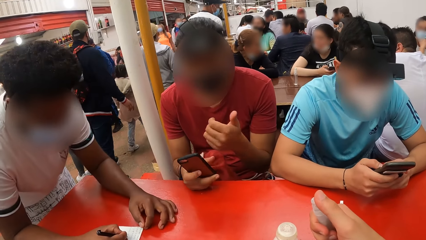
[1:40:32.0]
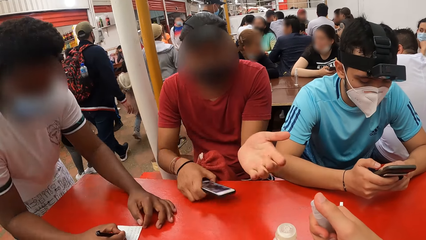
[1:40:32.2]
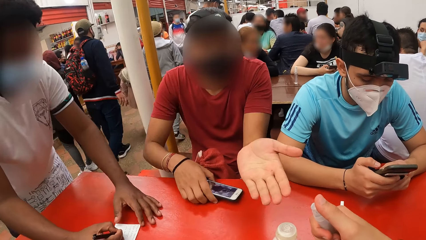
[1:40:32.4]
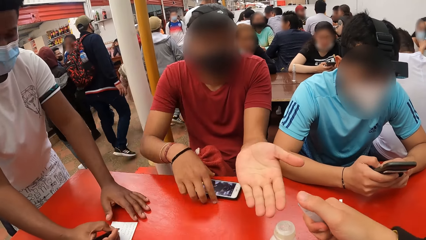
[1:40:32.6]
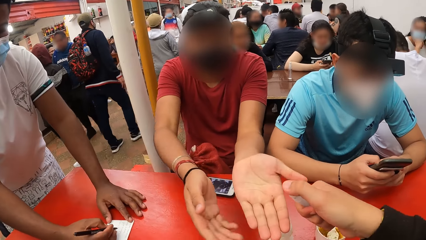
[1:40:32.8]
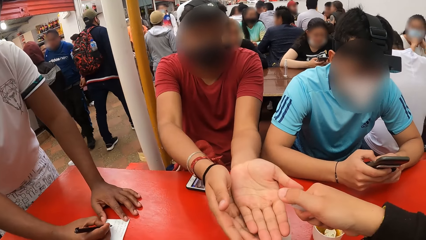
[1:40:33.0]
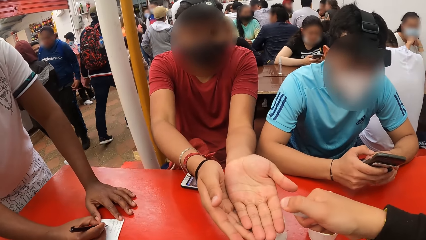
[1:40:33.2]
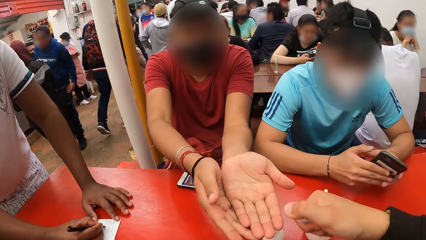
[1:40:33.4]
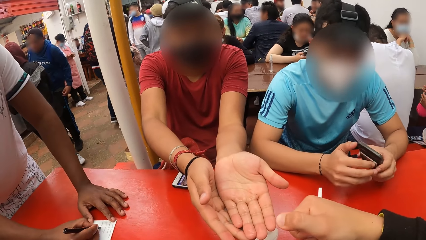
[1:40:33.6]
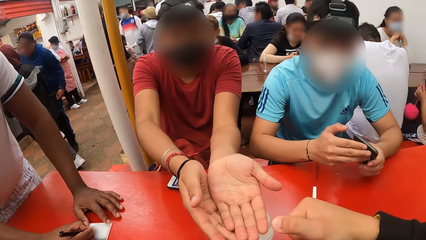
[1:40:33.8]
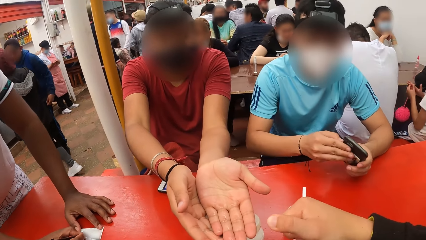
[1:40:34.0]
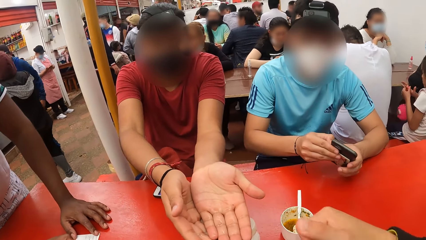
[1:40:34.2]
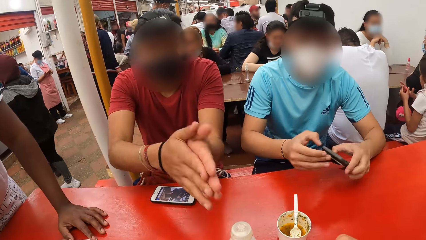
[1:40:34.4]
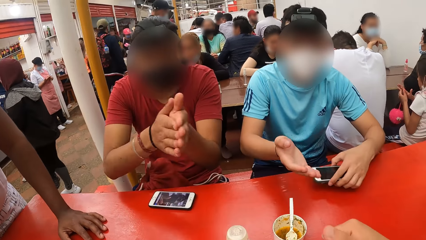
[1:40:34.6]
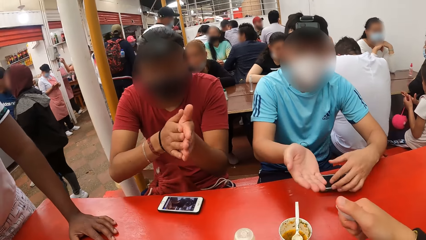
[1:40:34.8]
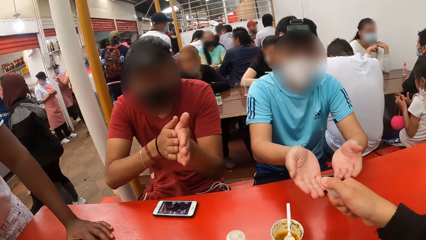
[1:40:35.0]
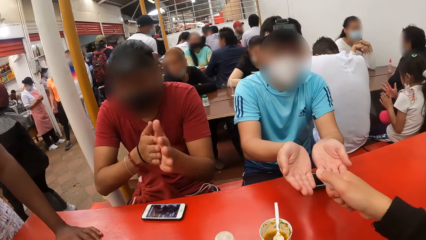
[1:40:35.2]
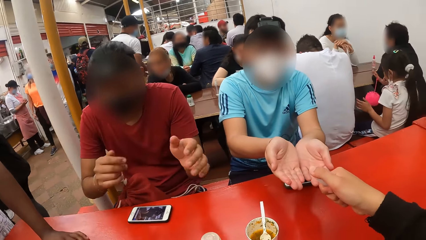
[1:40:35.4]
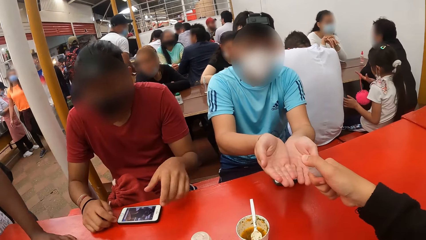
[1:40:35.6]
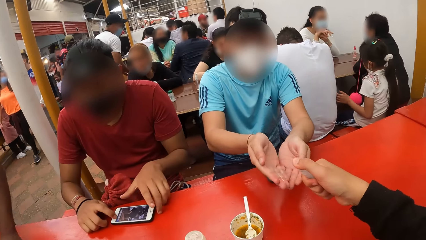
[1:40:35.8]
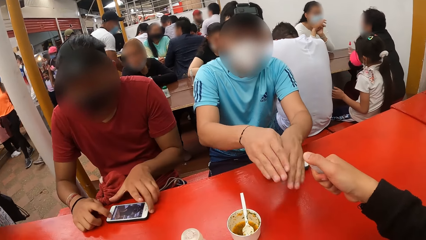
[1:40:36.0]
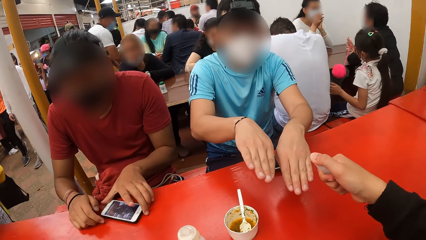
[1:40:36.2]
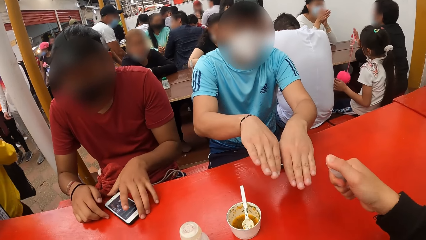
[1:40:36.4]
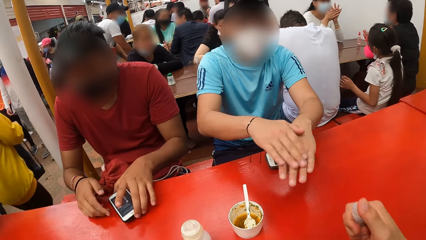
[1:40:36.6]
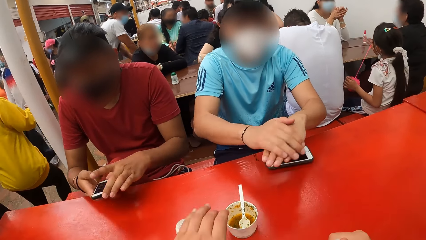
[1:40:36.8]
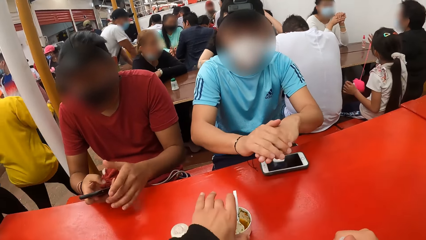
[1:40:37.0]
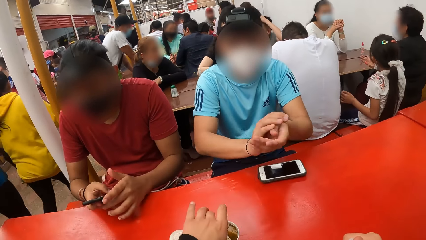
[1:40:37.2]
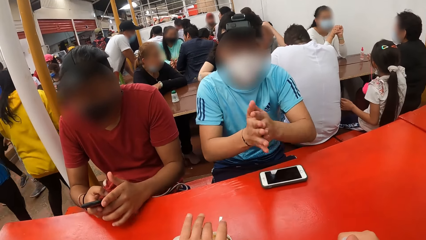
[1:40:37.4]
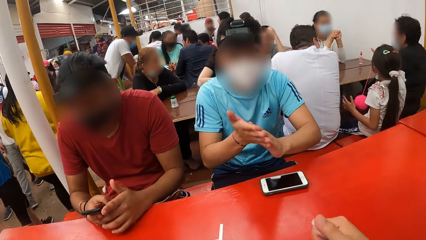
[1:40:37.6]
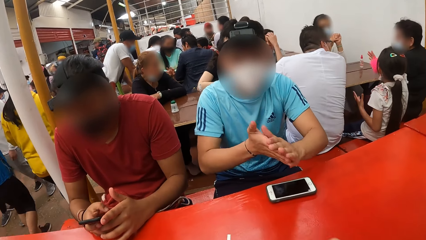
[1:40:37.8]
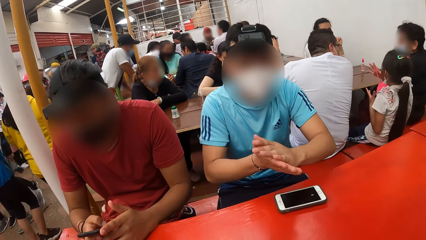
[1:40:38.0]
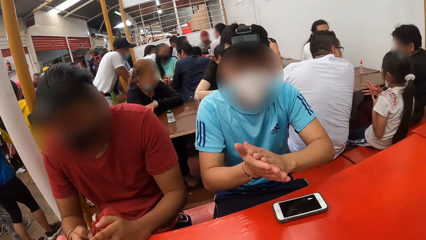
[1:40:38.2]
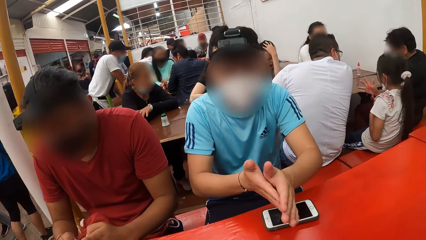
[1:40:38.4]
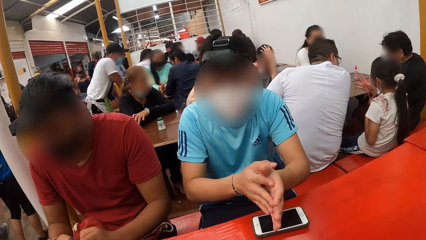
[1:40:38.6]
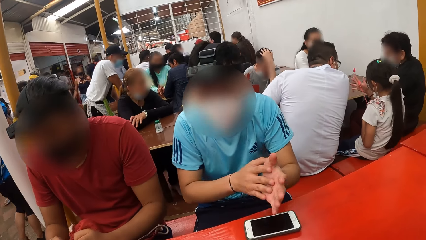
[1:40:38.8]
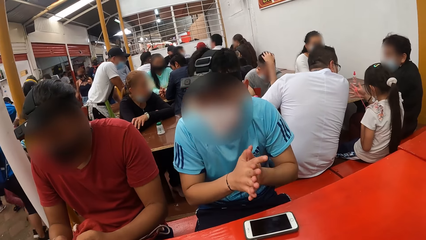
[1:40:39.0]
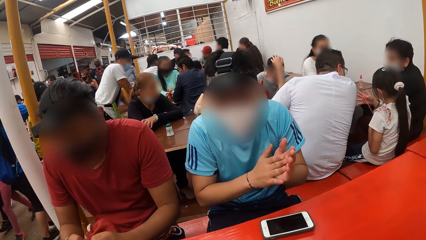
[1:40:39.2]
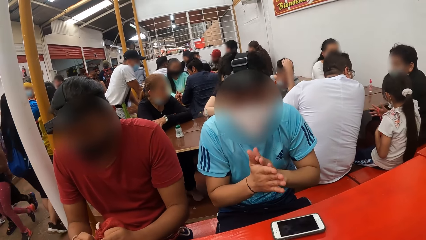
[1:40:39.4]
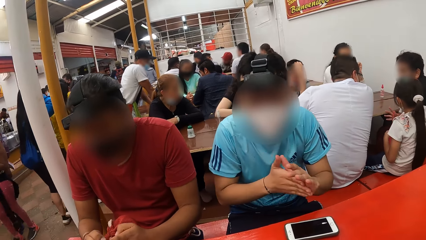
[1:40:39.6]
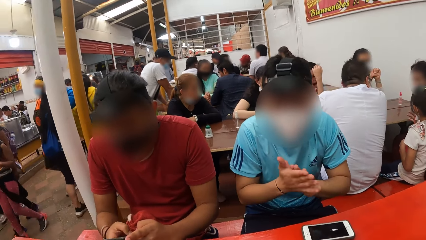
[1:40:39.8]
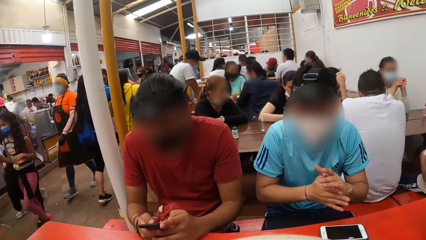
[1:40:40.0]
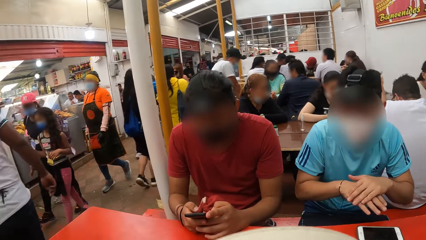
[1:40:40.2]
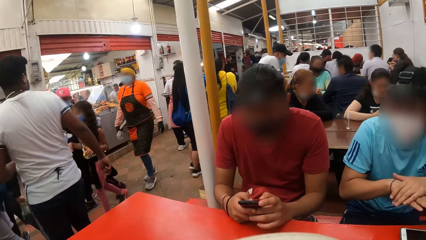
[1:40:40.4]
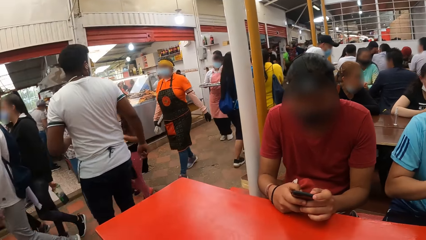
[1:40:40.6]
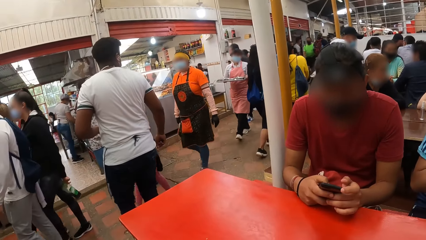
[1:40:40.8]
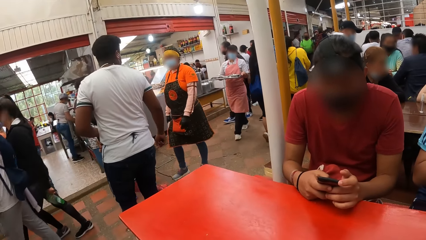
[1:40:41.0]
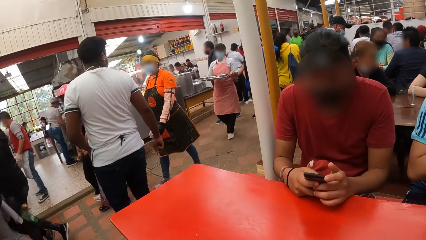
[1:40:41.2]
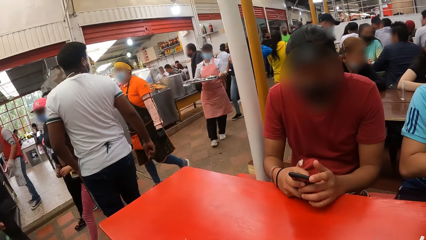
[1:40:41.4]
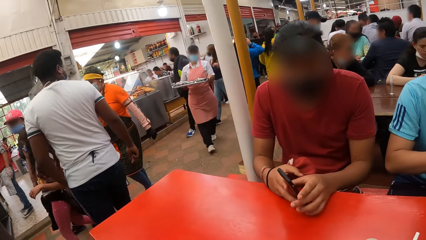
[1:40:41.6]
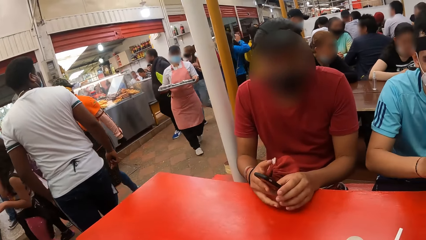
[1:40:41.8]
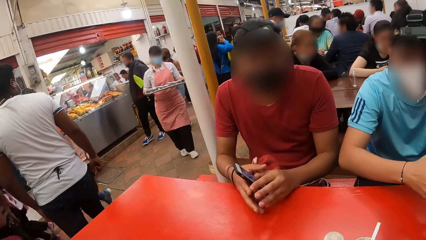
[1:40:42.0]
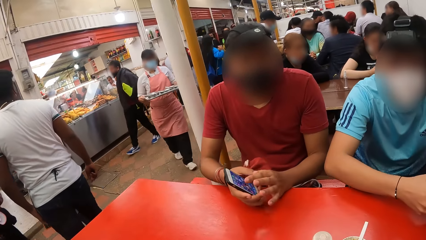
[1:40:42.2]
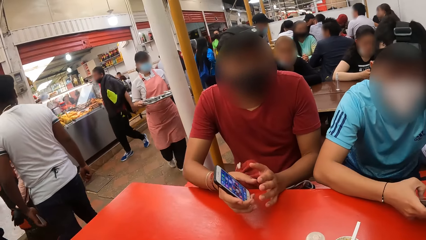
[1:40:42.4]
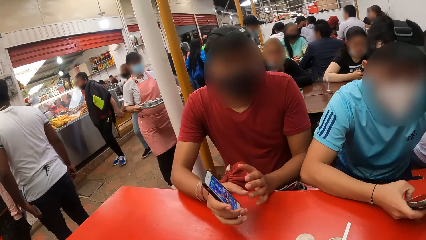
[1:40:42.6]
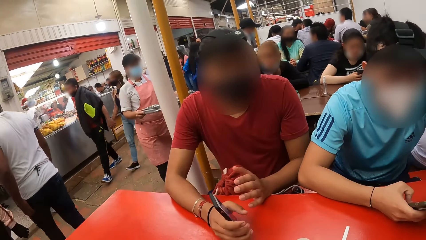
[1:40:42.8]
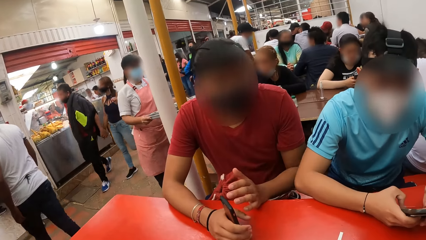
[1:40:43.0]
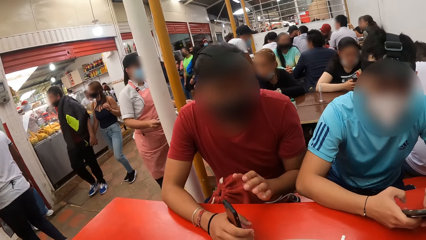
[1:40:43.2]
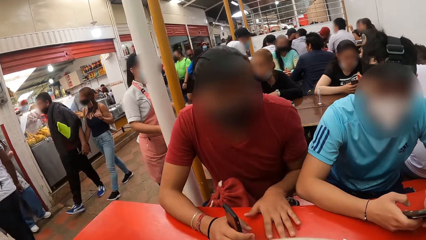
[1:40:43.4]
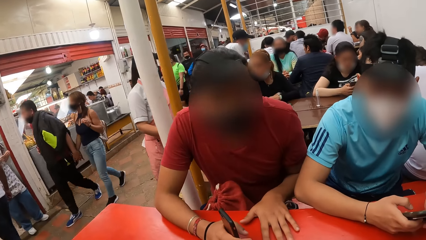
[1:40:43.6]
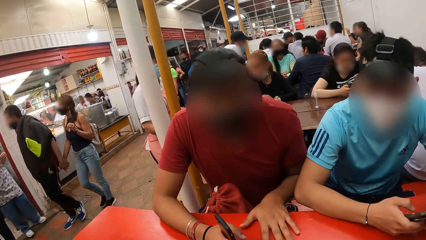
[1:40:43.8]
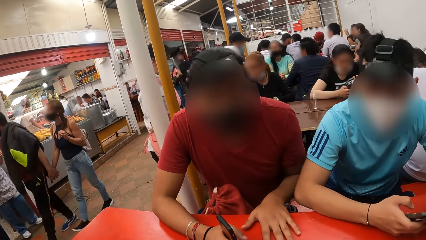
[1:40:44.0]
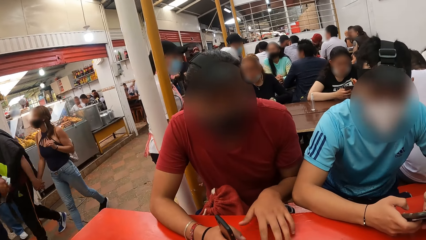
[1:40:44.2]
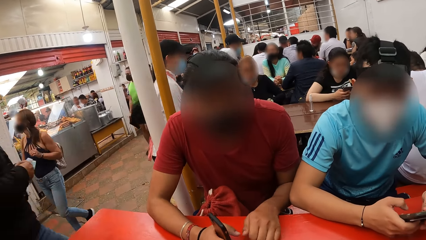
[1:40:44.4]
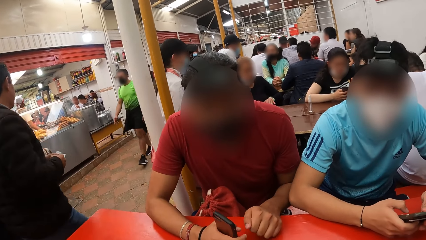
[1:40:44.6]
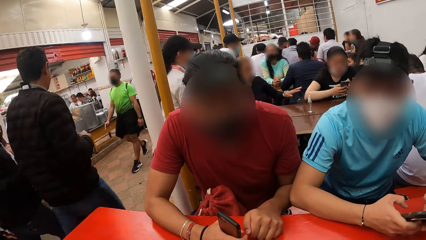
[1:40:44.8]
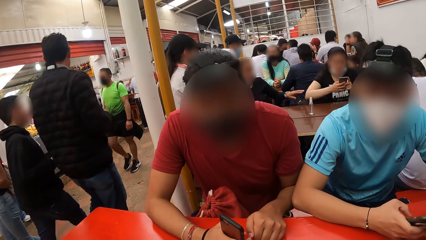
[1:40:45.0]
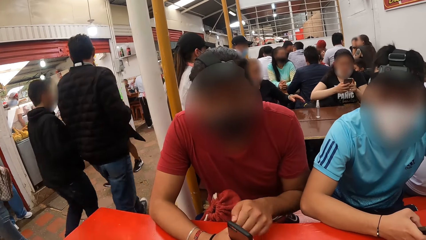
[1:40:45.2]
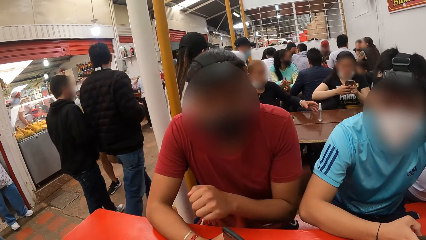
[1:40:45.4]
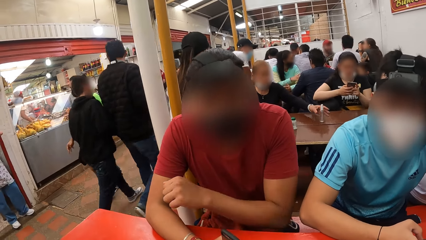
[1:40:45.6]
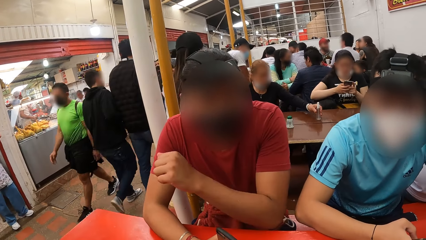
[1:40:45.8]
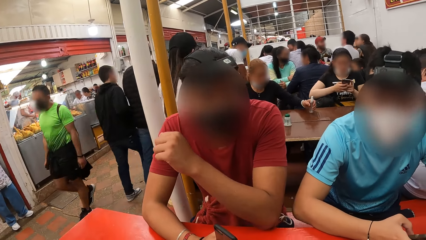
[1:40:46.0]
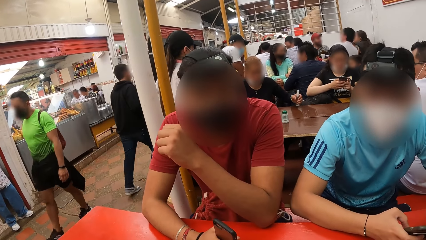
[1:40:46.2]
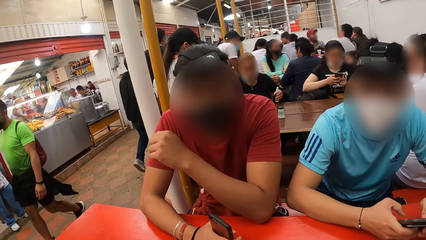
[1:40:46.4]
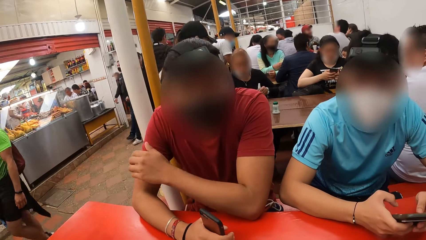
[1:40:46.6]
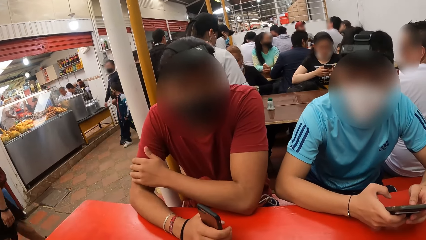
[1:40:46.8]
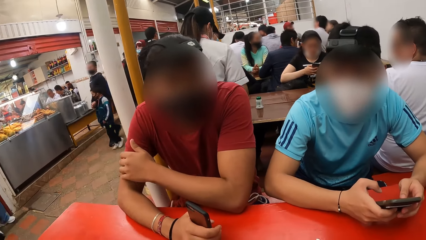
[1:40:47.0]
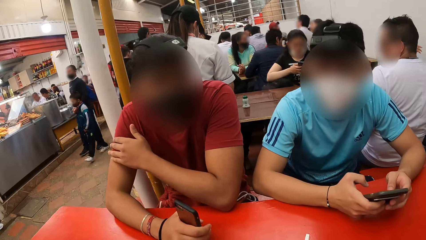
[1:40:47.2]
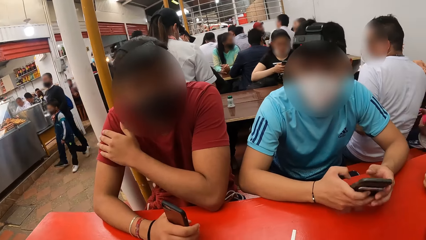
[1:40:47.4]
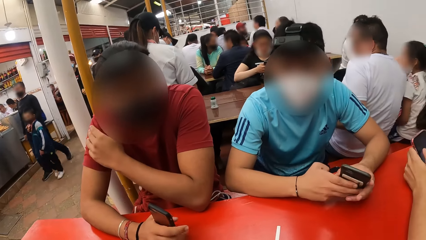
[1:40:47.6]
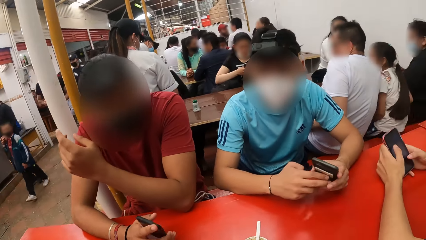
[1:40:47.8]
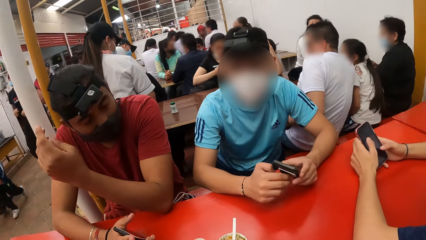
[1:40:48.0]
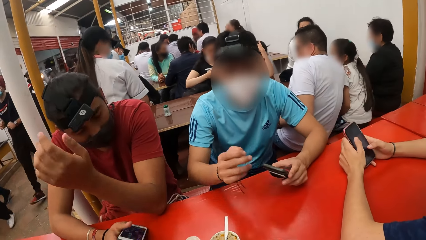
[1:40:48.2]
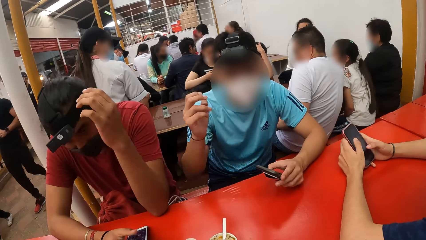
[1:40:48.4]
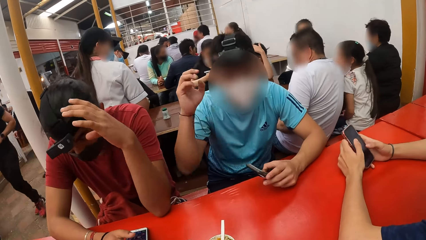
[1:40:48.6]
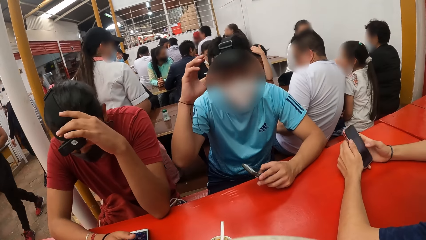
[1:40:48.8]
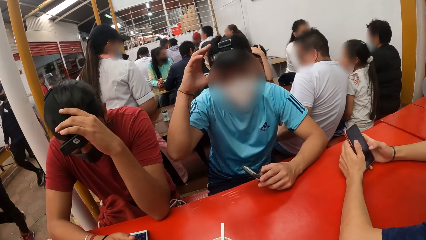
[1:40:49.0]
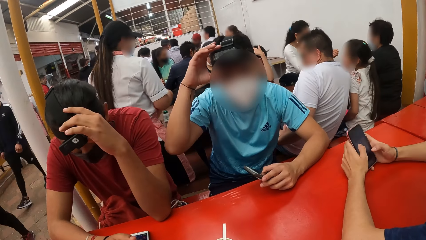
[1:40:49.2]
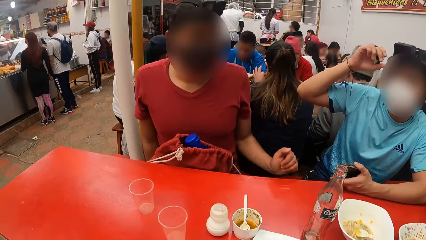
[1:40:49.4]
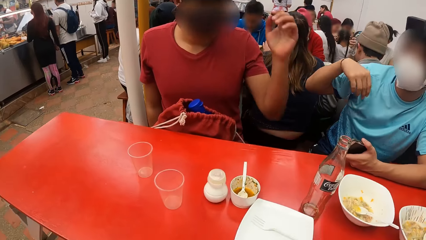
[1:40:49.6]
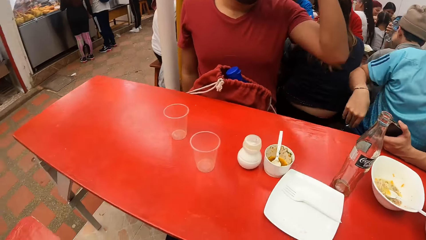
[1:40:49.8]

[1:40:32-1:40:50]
A man drops a mobile phone in his right hand on a table. The camera wearer sprays sanitizer from a plastic container in her right hand on the man's hands. The man rubs his hands together. Another man drops a mobile phone in his left hand on the table. The camera wearer sprays sanitizer from the plastic container in her right hand on the other man's hands. The first man picks up the mobile phone from the table with his left hand. The other man rubs his hands together. The camera wearer moves a container of sauce on the table with her left hand. The first man operates the mobile phone with both hands. The other man picks up the mobile phone from the table with his left hand. A third man moves around. The camera wearer interacts with the first man, the other man and the third man. The other man operates the mobile phone with both hands. The first man taps on the table and moves a hand.
